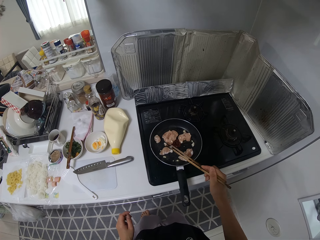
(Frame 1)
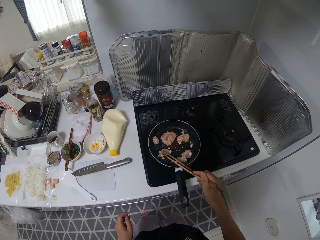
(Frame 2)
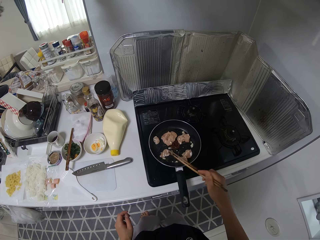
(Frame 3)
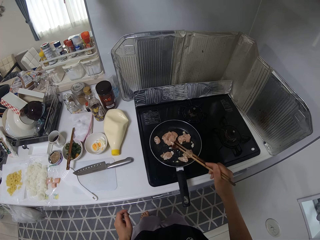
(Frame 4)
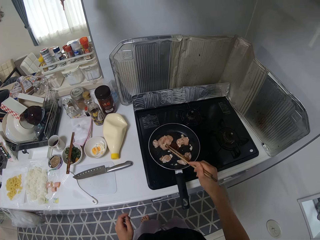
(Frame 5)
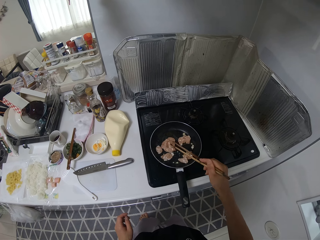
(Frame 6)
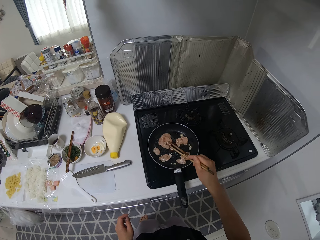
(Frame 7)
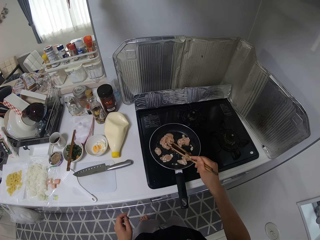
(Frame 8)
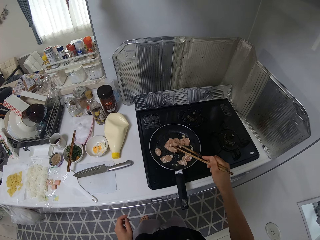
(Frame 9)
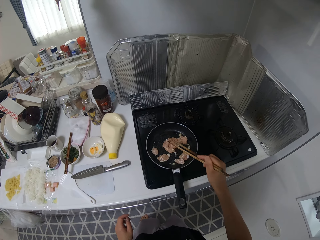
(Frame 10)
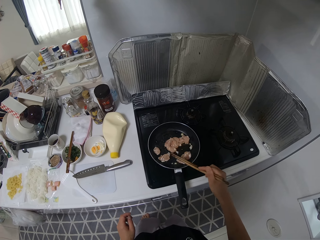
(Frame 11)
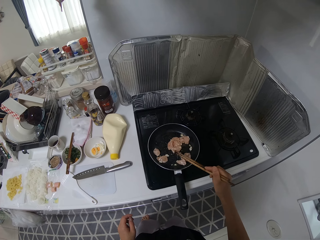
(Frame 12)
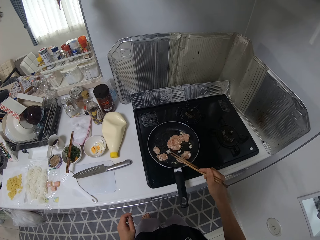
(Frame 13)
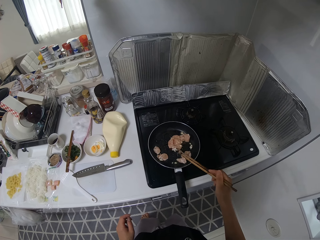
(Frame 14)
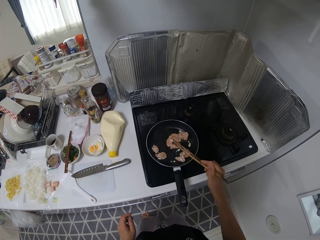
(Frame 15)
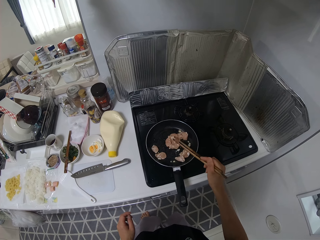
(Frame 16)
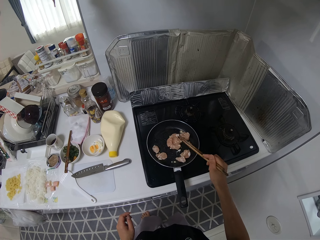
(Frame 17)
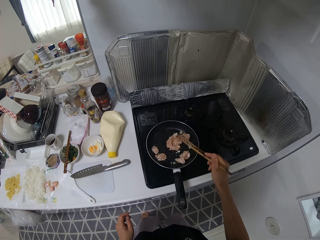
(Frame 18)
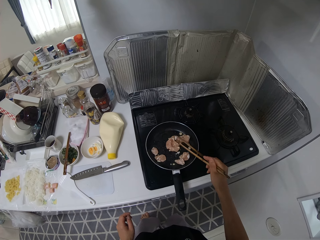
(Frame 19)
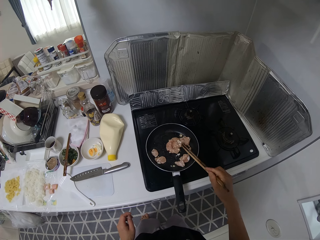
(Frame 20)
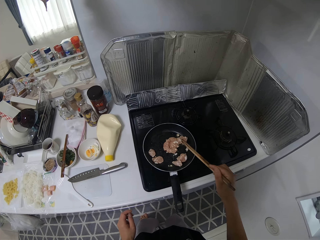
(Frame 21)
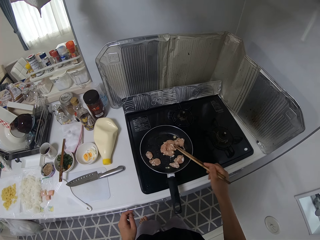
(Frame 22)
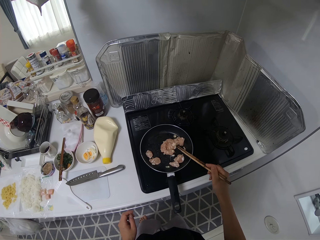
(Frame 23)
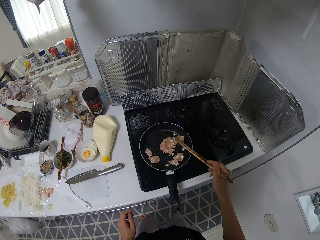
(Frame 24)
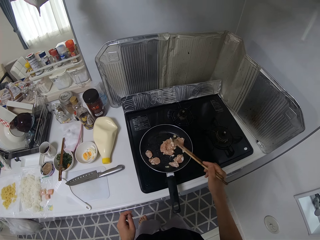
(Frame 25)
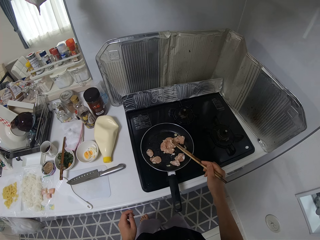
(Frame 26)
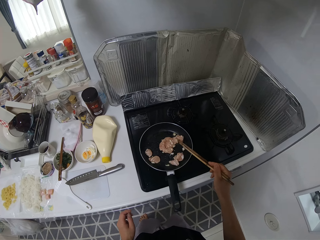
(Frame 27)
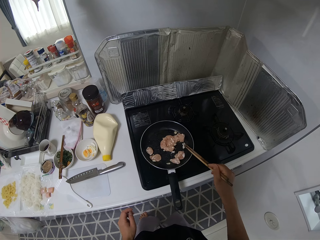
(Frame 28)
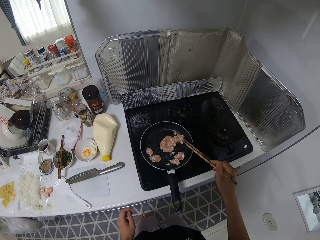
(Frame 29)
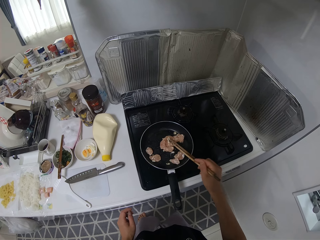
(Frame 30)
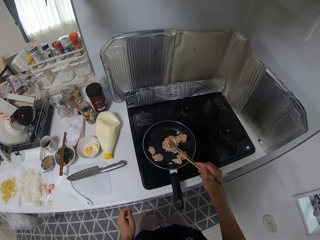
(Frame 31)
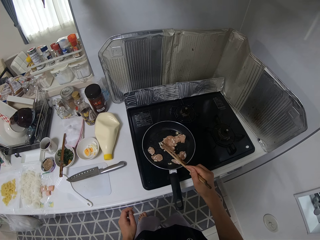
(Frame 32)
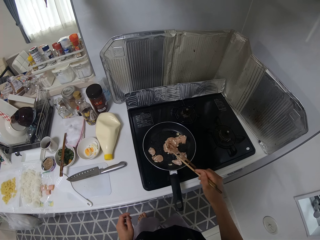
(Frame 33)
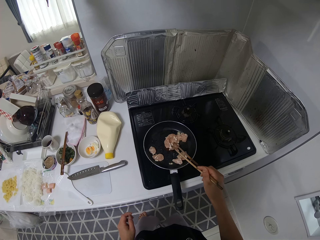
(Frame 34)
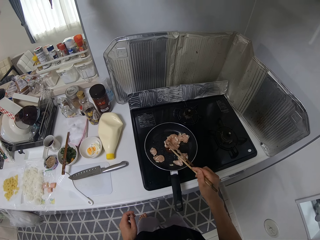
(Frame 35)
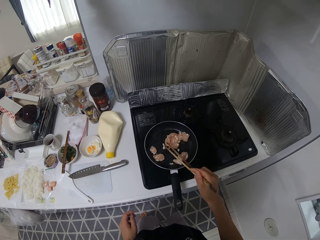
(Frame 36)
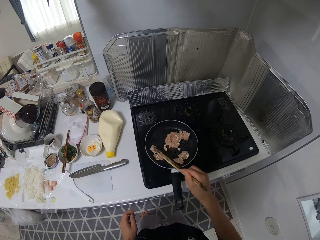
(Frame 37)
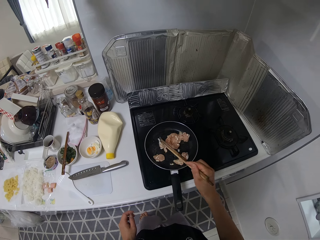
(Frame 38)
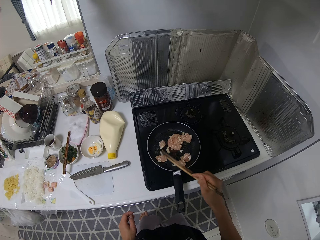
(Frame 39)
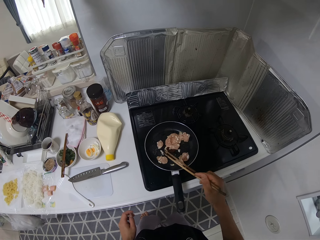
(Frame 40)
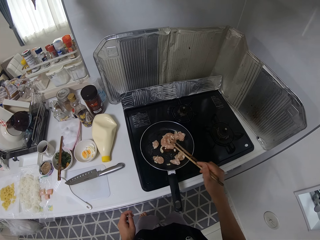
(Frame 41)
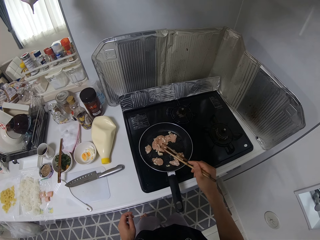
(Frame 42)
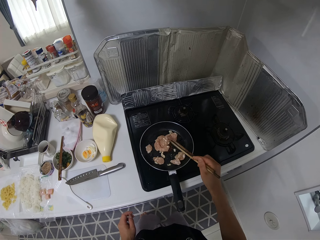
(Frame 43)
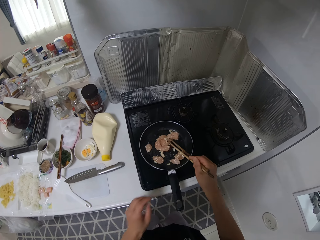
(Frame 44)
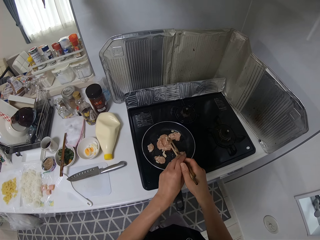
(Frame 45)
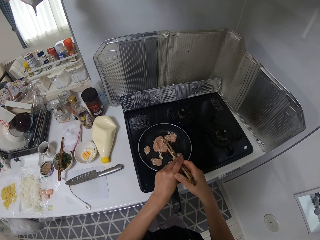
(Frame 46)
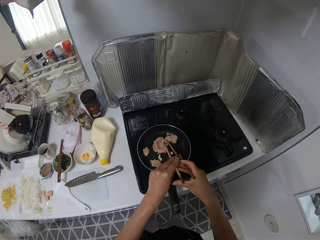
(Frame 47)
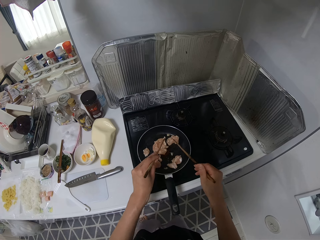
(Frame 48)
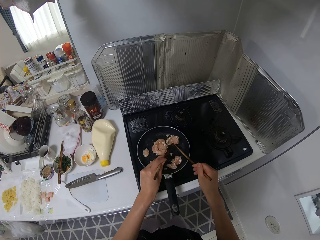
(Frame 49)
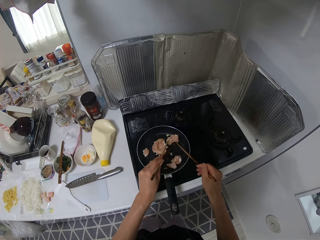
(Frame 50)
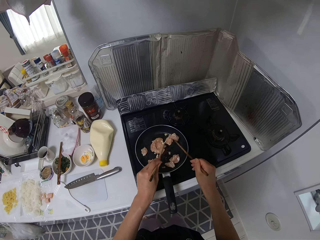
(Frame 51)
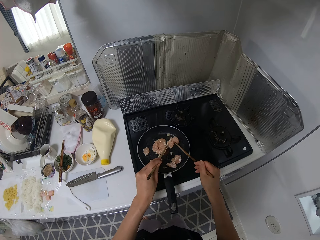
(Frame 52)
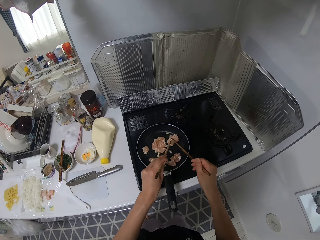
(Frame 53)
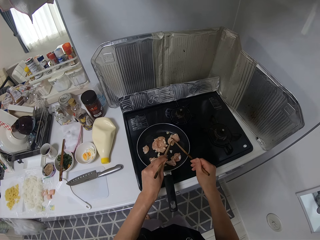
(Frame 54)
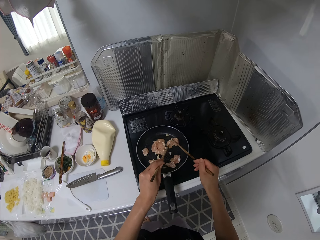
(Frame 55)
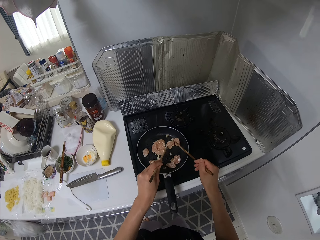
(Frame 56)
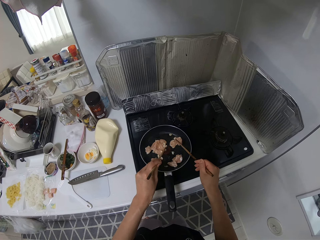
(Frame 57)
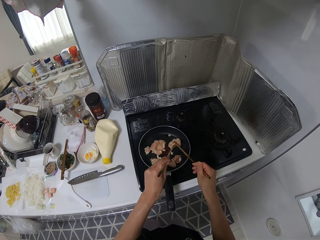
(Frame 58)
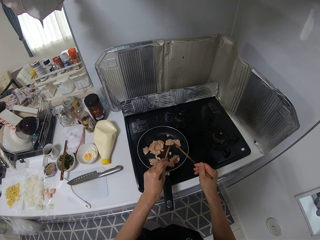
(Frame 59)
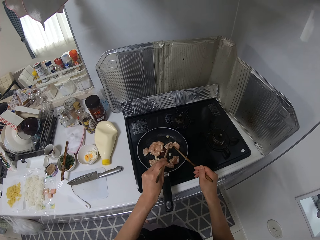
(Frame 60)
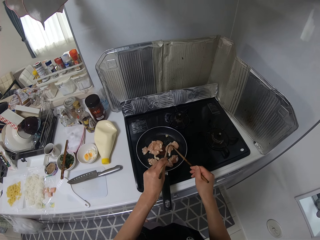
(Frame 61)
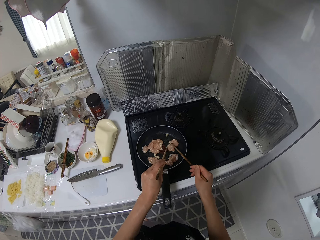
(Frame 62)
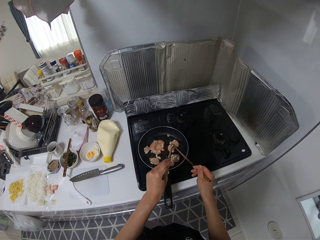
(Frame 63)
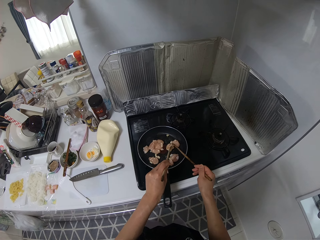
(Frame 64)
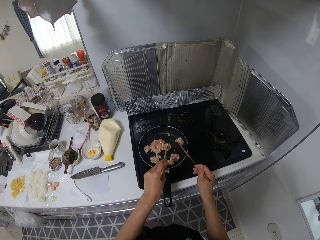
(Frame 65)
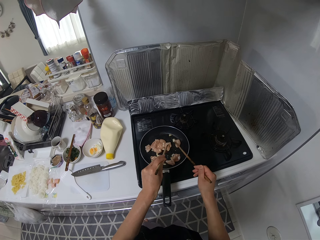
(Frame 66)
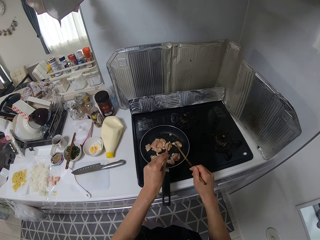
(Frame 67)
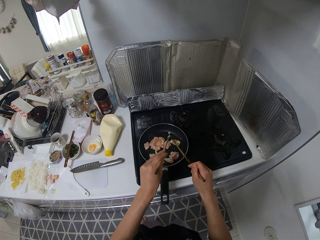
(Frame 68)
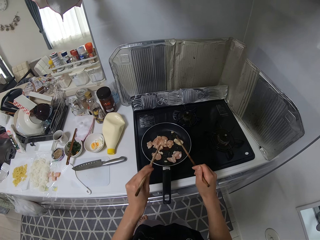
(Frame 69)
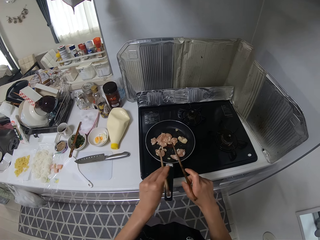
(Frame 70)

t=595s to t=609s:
The camera wearer changes the chopstick to the other hand. They stir and break the meat.

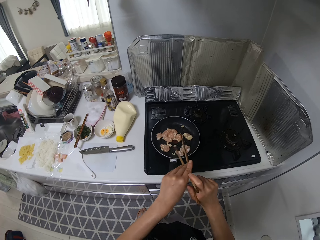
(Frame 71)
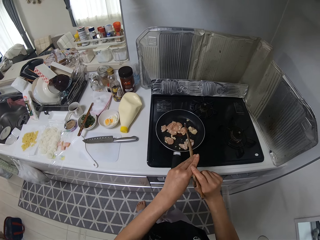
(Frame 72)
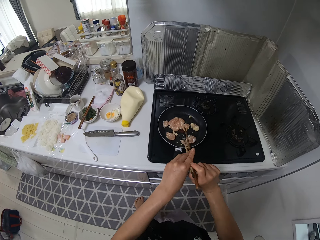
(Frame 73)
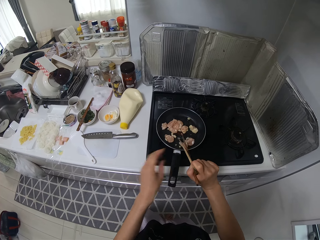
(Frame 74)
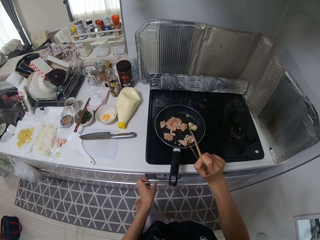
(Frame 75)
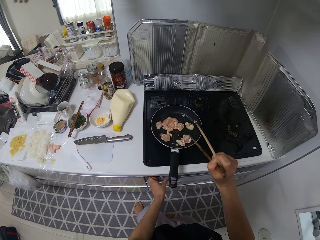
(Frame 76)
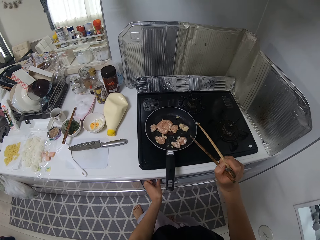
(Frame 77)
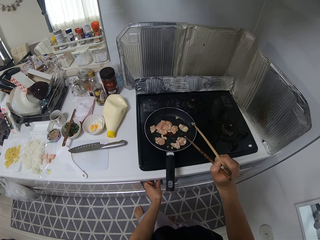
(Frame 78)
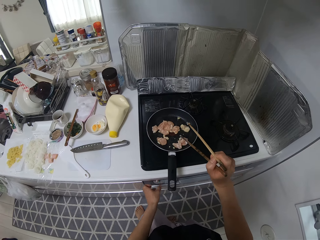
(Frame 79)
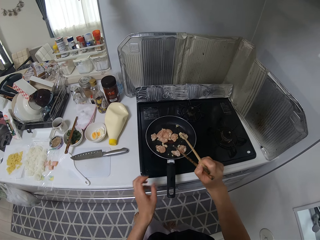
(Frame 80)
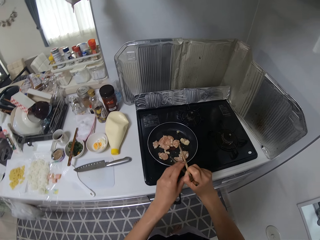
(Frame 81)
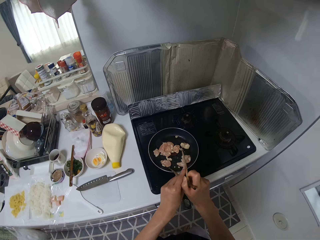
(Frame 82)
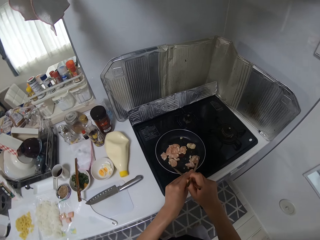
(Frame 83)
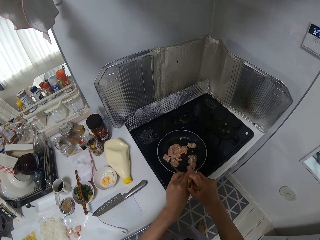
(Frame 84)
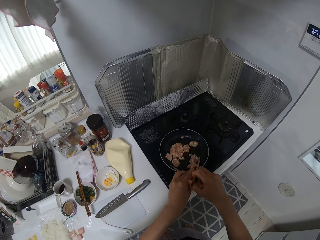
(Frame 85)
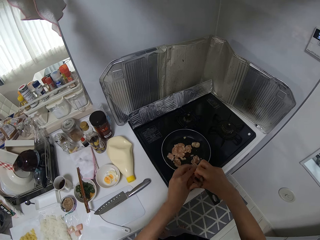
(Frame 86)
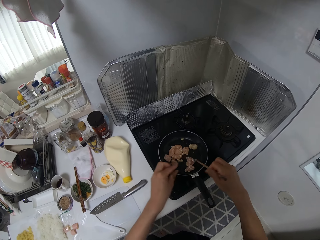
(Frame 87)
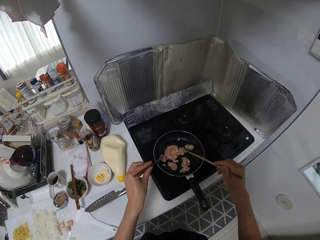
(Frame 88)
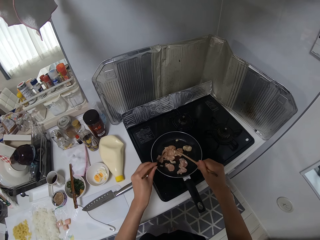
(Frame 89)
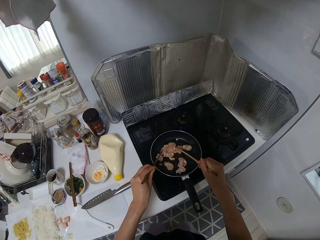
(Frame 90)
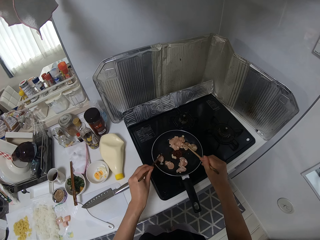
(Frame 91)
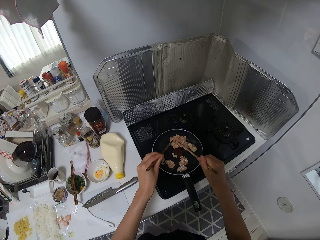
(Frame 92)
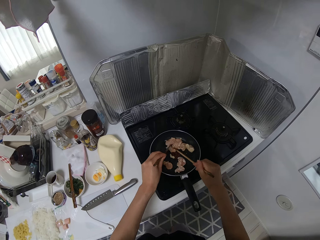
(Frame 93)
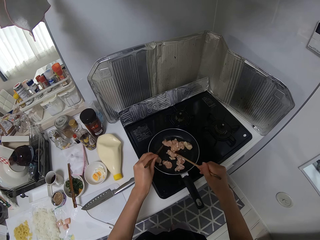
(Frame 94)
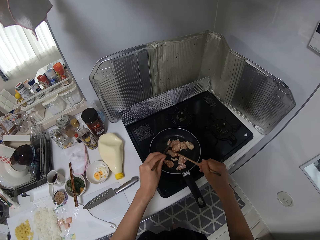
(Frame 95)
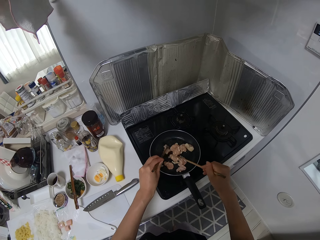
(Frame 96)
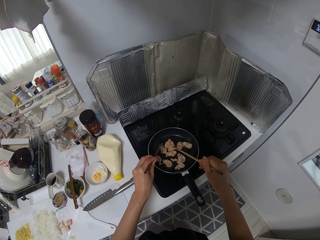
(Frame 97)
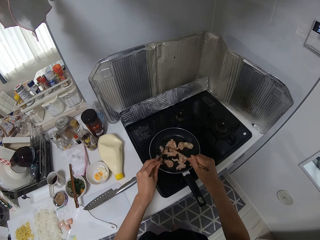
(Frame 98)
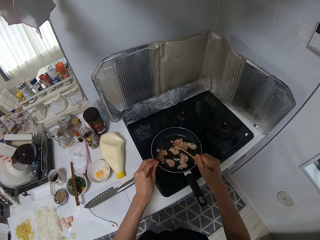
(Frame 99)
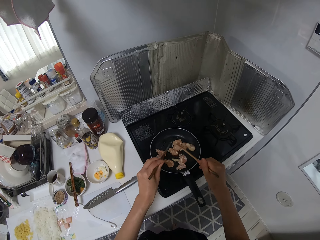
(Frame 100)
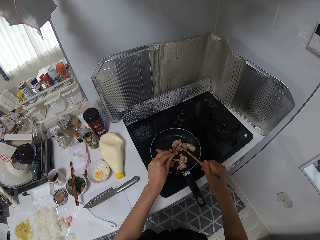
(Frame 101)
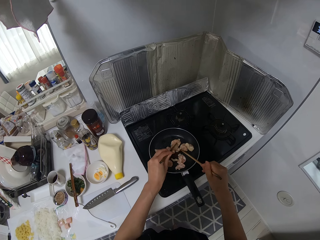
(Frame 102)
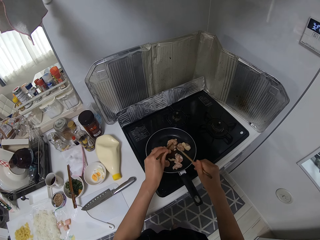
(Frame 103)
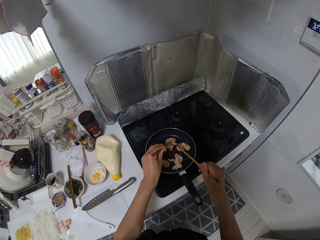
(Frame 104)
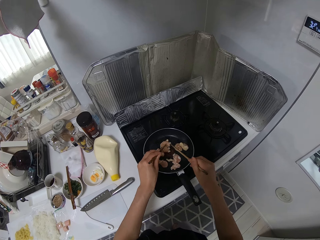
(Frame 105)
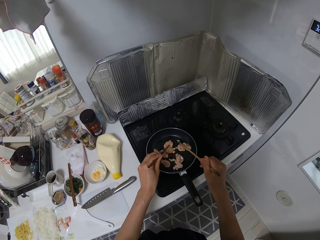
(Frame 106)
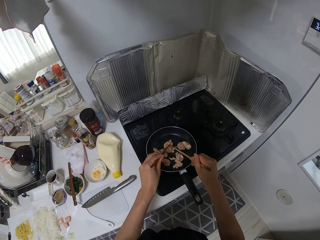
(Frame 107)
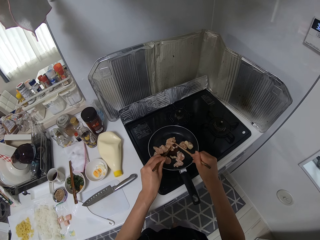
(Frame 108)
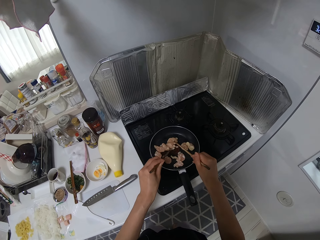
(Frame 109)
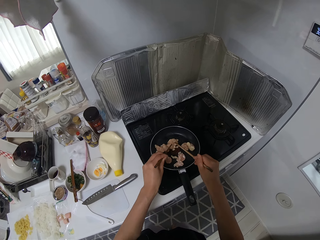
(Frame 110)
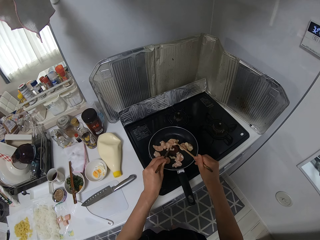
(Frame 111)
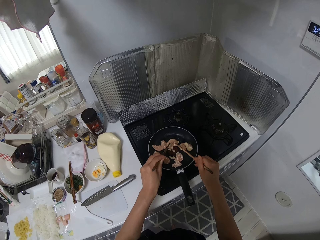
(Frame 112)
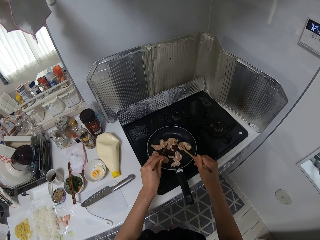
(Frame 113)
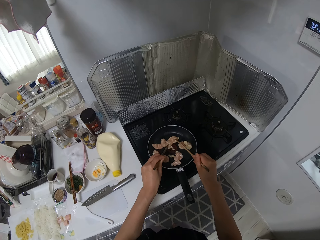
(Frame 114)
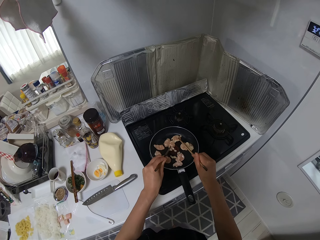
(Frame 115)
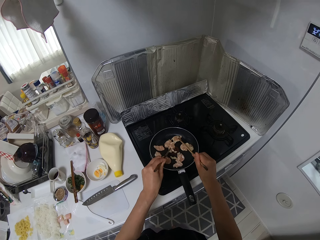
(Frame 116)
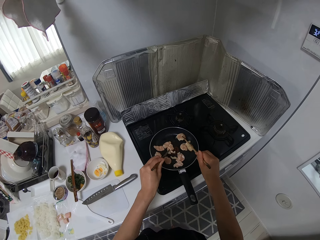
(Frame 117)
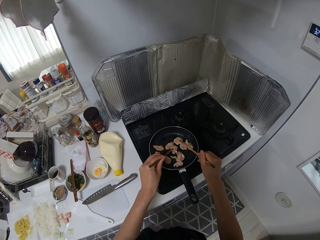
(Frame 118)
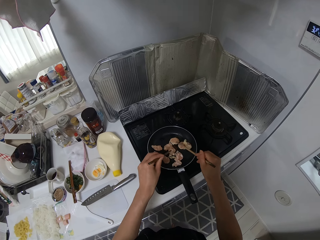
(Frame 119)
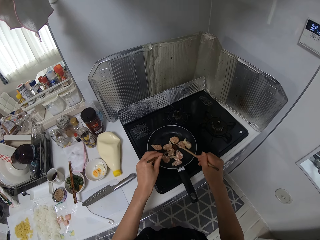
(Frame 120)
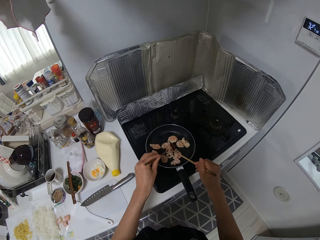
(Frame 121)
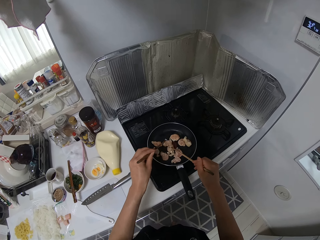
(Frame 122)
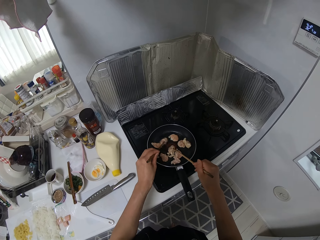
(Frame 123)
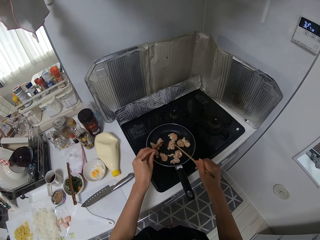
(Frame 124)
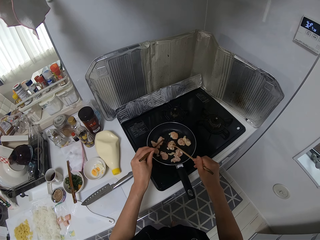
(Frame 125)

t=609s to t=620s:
The camera wearer holds the chopsticks with her hands. She adjusts the knobs on the cooker. She holds the chopsticks with her hands. She stirs the food in the pan with the chopsticks in her right hand.
